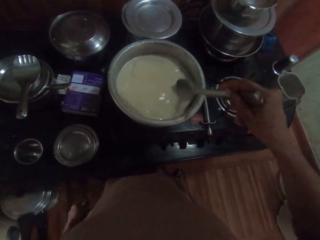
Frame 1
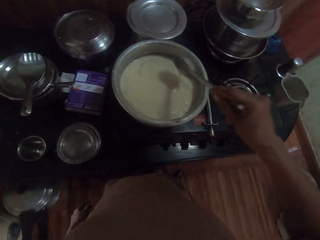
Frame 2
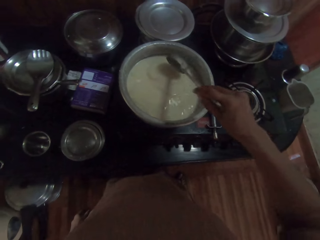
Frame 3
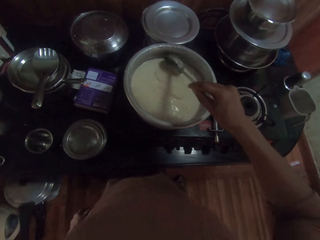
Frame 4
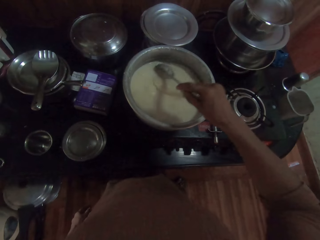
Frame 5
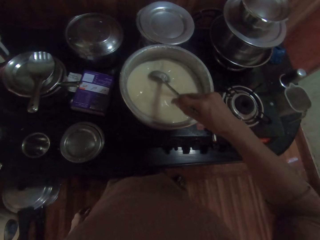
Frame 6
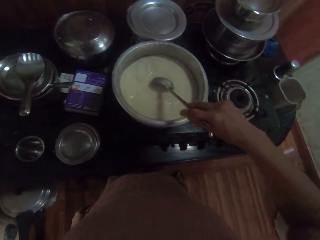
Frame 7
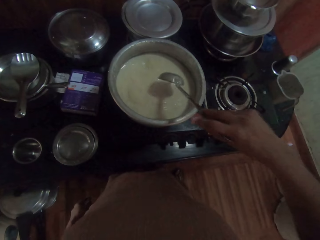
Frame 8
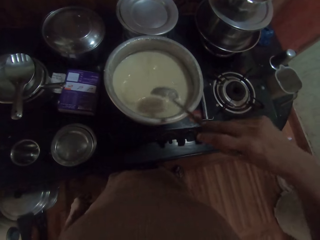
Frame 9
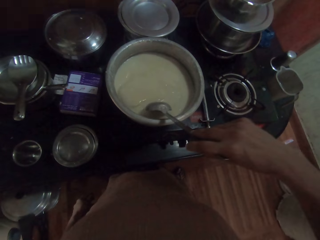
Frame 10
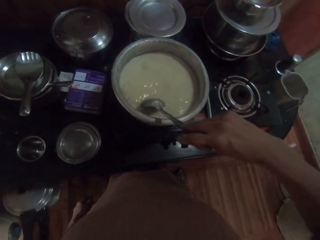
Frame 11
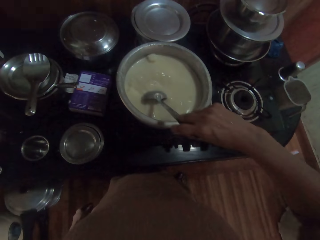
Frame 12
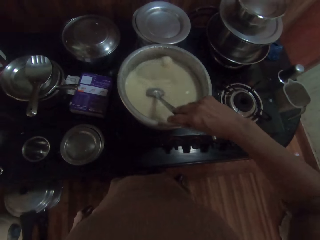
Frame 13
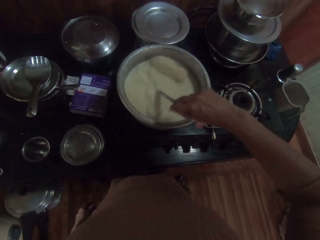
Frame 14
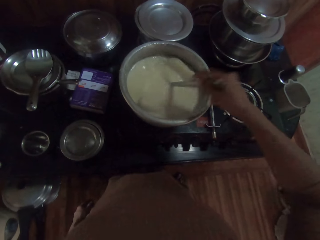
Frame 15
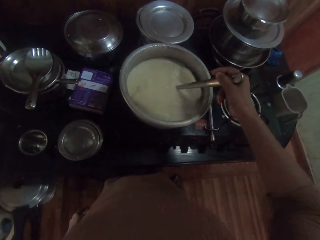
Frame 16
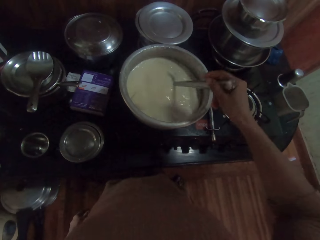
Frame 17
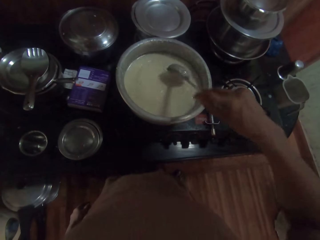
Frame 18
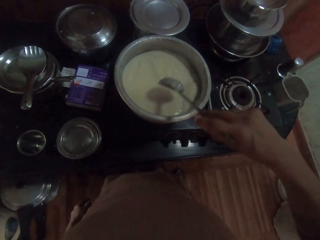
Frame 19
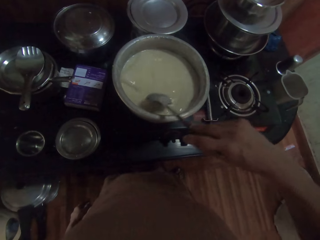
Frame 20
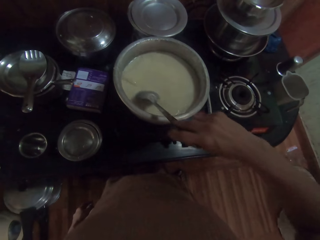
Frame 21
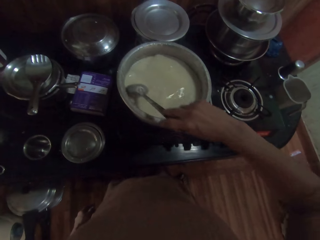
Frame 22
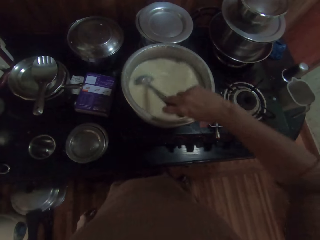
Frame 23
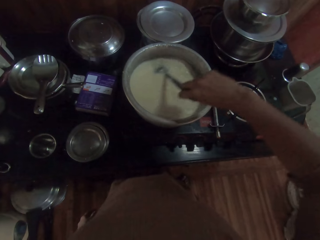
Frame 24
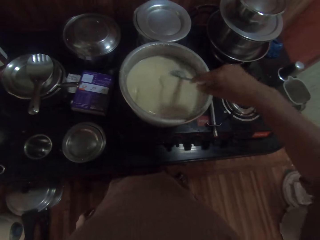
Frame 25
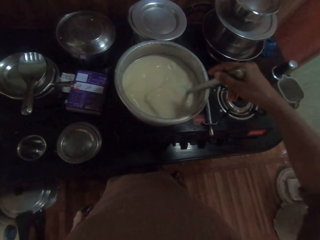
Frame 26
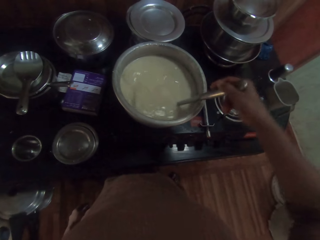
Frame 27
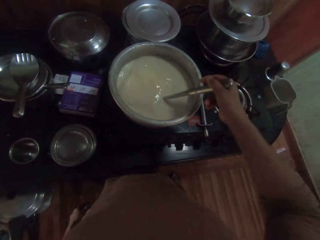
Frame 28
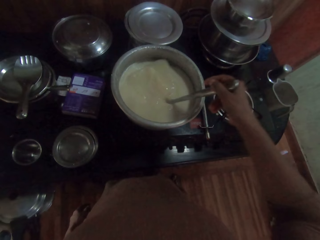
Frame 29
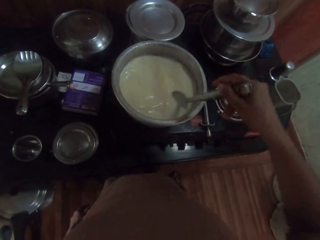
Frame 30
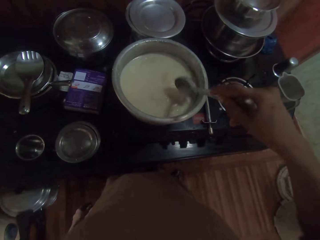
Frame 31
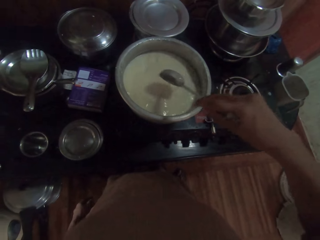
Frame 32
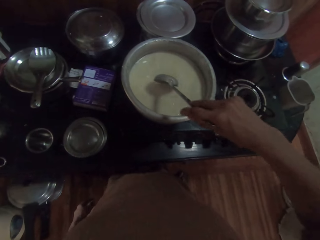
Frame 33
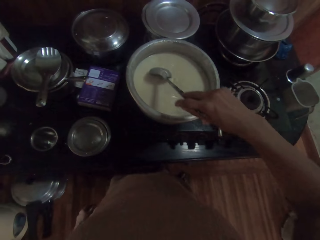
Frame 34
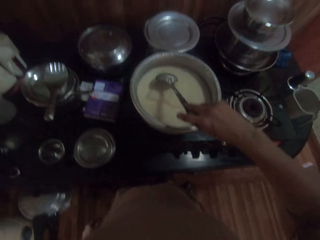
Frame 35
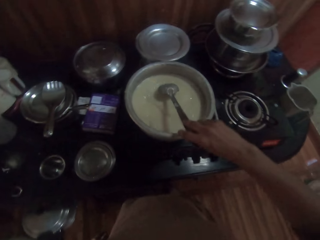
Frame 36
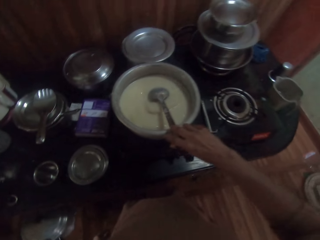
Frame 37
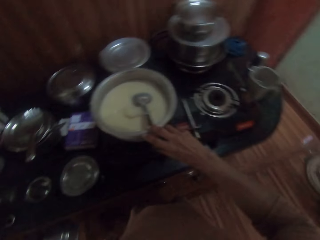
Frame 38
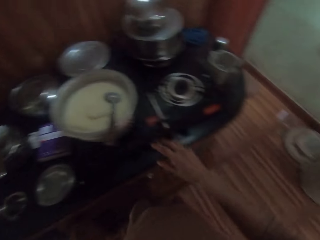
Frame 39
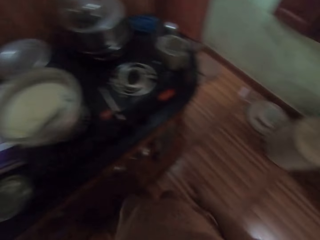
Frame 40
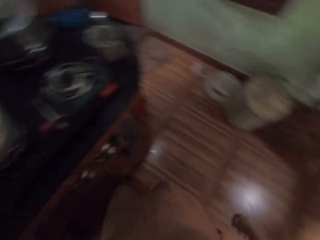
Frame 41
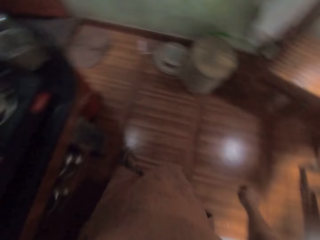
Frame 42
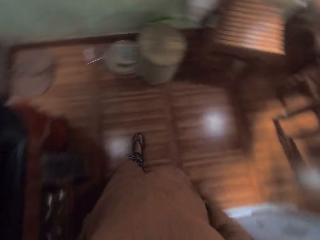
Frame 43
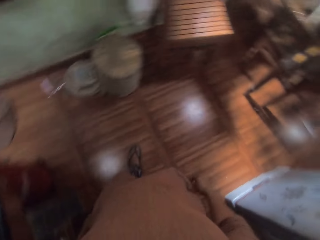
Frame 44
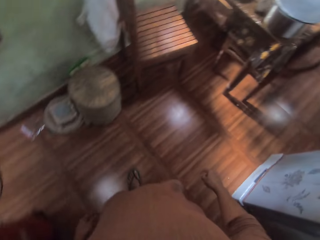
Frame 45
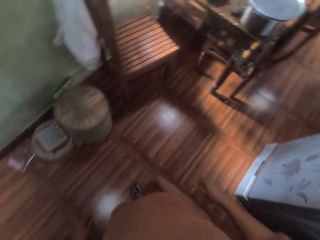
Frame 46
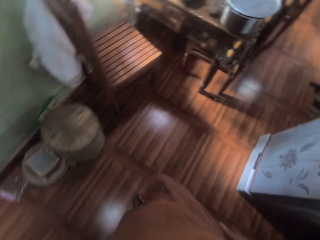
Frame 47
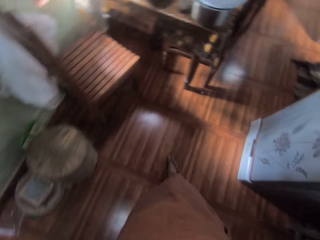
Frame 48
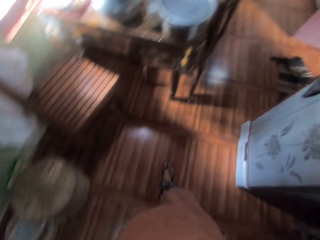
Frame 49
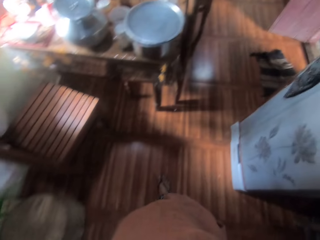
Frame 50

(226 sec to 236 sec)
The camera wearer drops the spoon in her right hand in the pot of milk on the gas stove. She walks to the table in the kitchen.

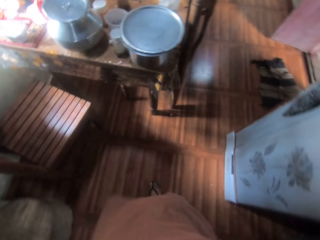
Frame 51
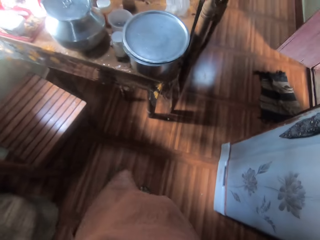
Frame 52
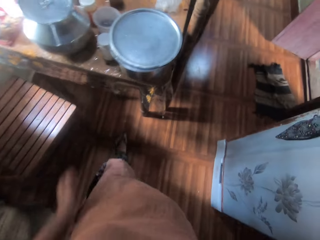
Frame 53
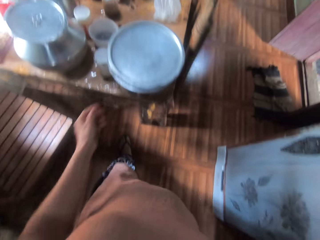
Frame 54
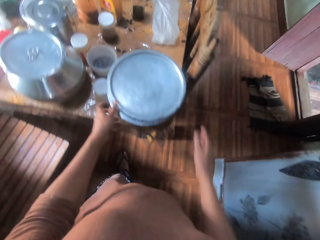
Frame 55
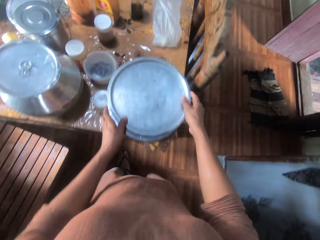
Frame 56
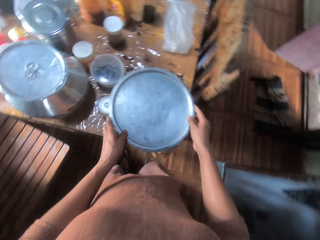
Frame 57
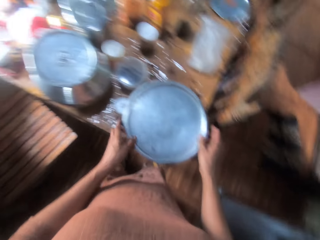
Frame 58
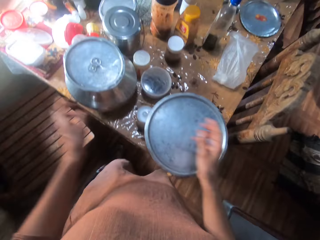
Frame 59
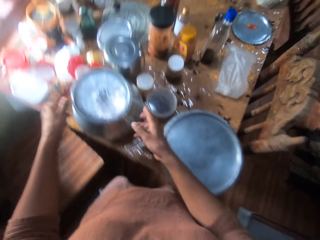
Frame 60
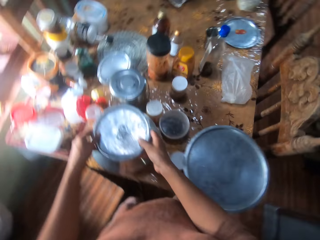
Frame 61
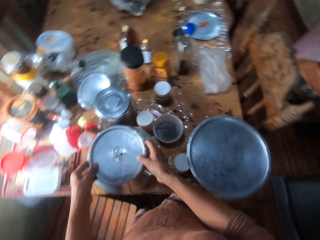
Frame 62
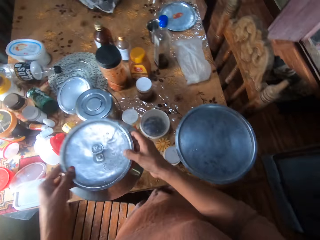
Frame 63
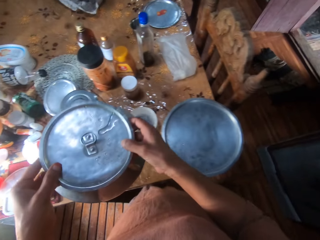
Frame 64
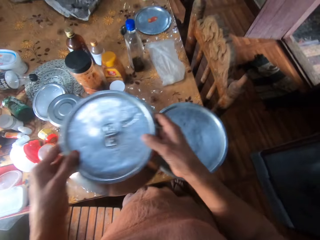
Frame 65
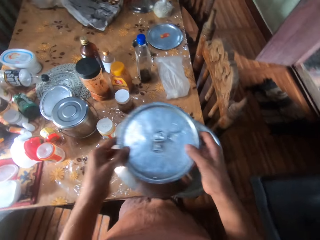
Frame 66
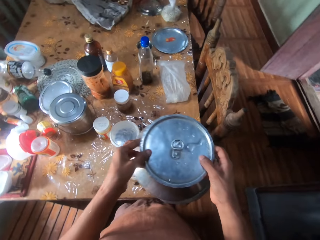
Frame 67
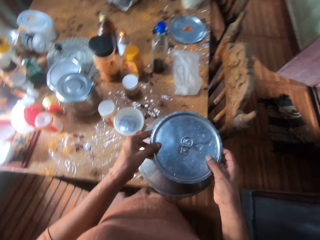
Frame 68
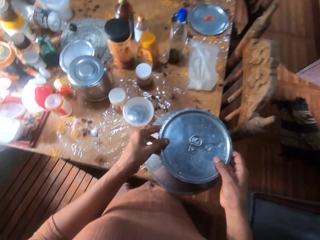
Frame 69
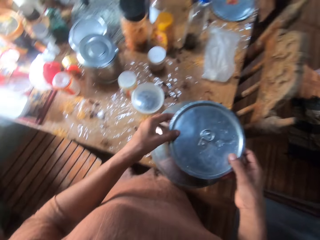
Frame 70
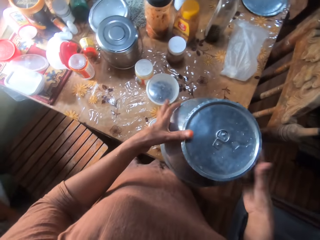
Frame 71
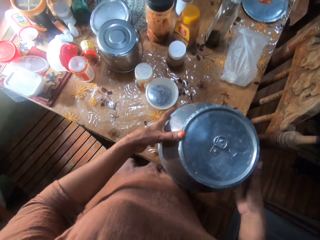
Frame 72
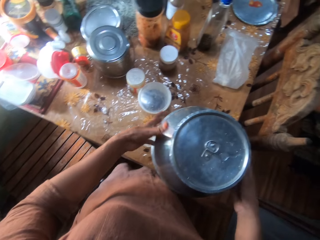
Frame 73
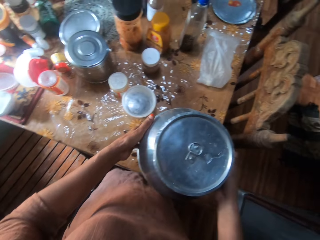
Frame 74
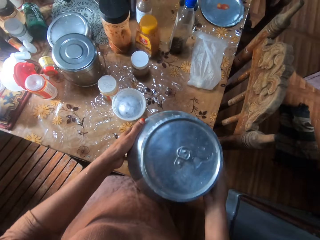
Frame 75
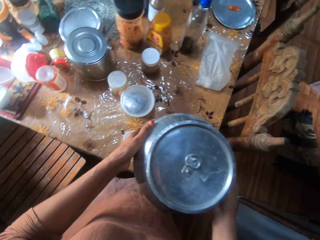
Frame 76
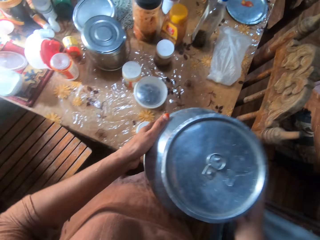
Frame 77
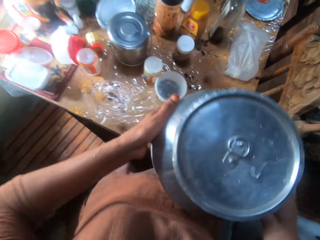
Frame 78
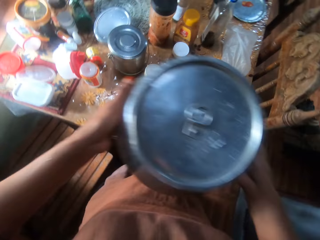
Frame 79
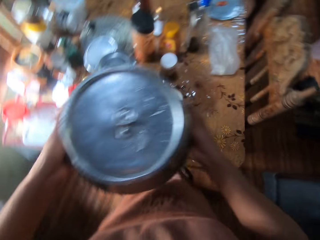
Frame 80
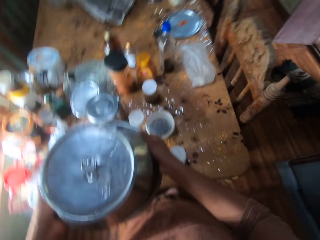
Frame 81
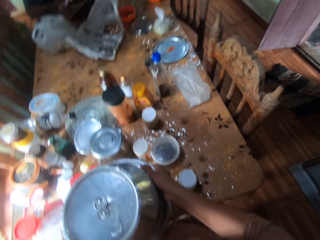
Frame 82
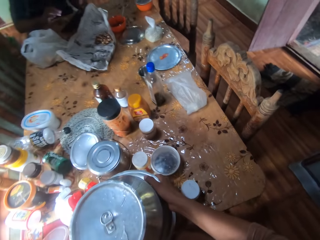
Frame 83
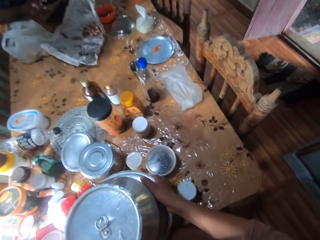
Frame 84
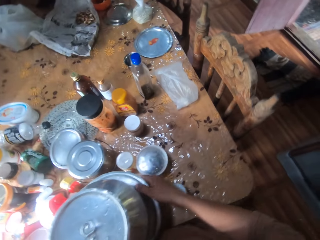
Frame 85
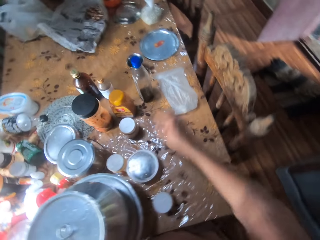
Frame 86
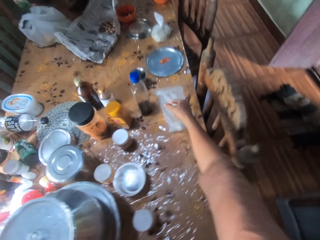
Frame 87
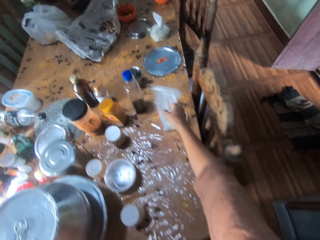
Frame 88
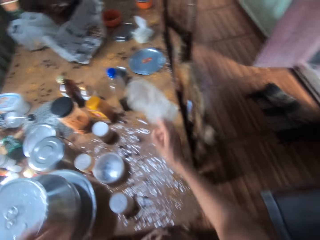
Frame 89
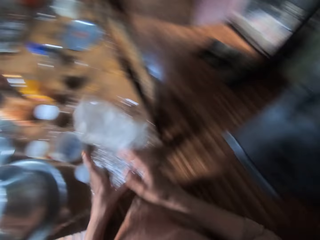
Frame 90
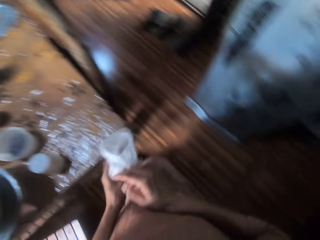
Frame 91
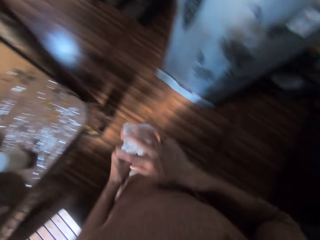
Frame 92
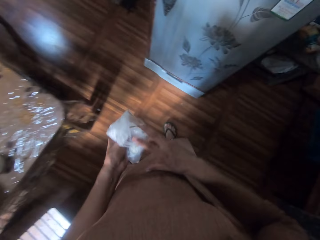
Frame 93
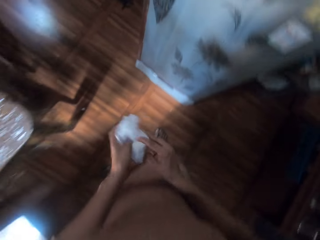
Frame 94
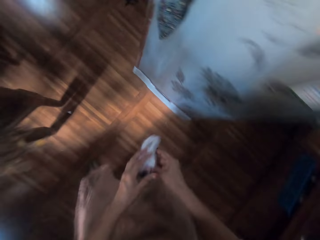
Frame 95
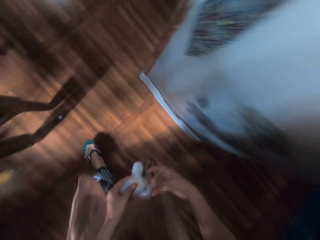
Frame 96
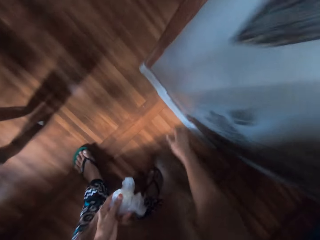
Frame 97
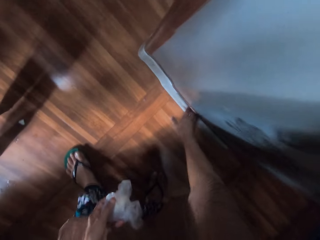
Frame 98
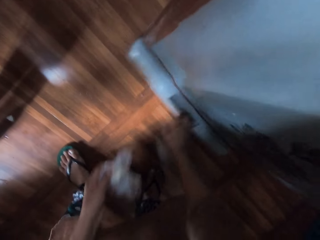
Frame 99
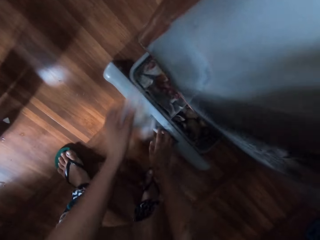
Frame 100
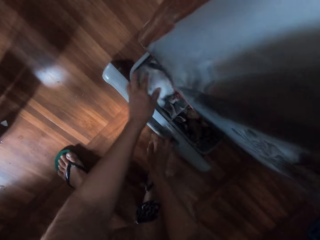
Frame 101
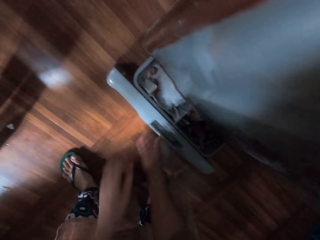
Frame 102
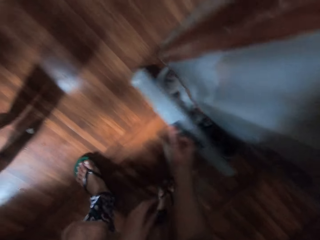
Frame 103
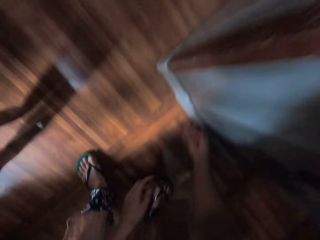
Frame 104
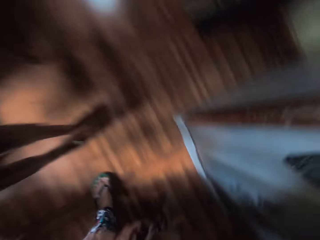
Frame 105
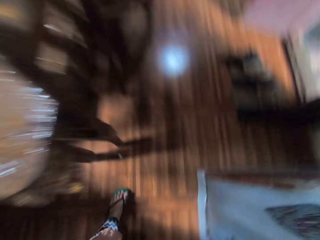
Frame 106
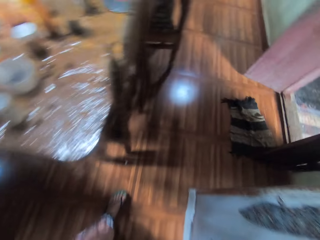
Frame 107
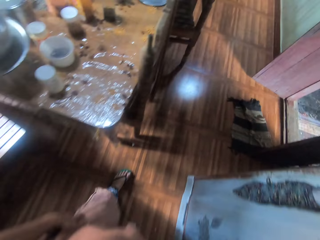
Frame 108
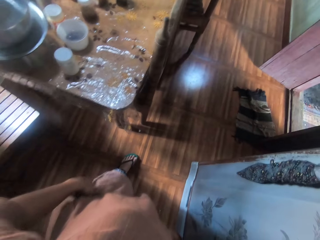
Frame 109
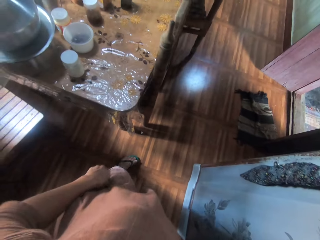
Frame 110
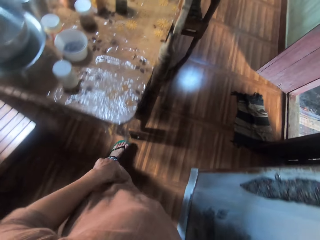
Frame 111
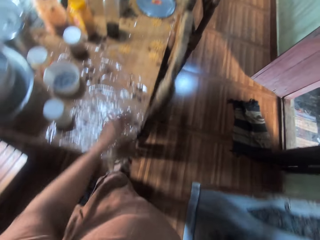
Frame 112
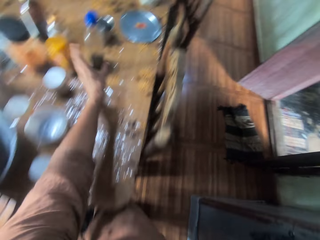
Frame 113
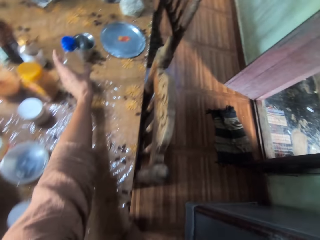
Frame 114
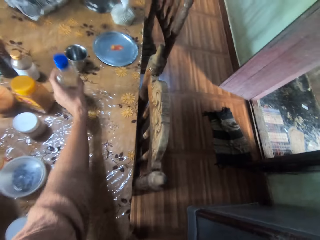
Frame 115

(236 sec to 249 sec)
The camera wearer adjusts a lid on a pot on the table with both hands. She picks up a pot on the table with both hands. She puts the pot in her hands on the pot on the table. She carries the pots on the table with both hands. She puts the pots in her hands on the table. She picks up a nylon on the table with her right hand. She adjusts the nylon in her left hand with both hands. She moves close to the refrigerator. She opens the lower compartment of the refrigerator with her right hand. She drops the nylon in the lower compartment of the refrigerator with her left hand. She closes the lower compartment of the refrigerator with her right hand. She picks up a bottle on the table with her left hand.
